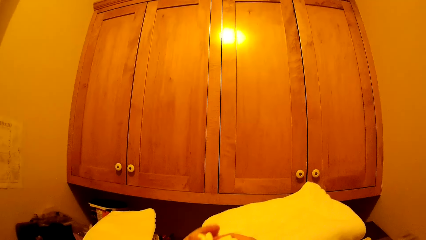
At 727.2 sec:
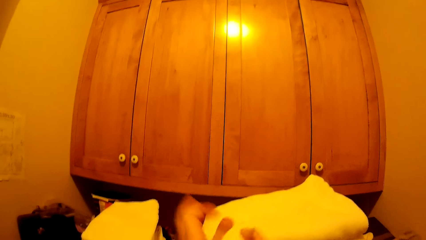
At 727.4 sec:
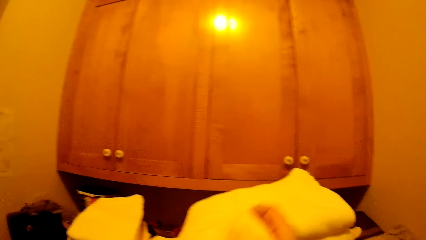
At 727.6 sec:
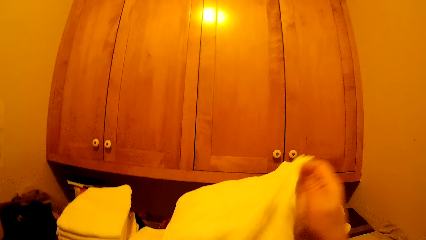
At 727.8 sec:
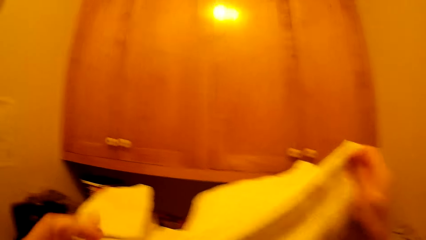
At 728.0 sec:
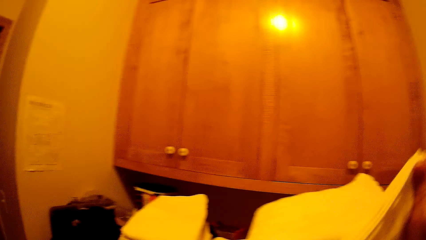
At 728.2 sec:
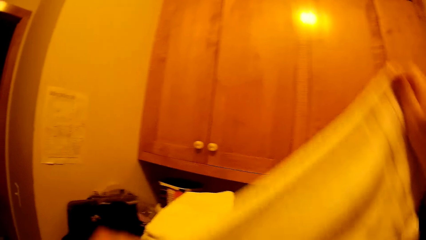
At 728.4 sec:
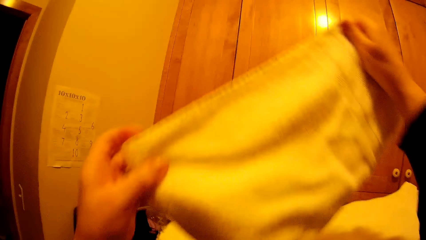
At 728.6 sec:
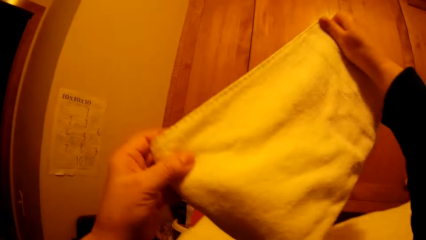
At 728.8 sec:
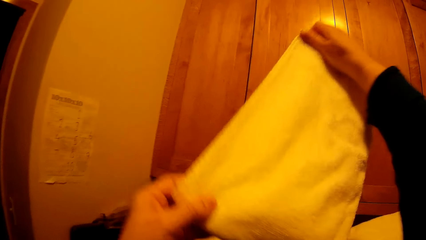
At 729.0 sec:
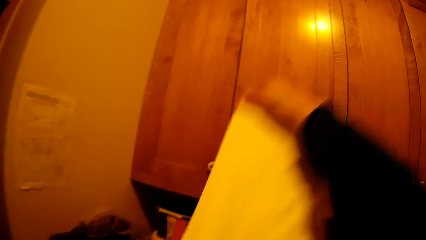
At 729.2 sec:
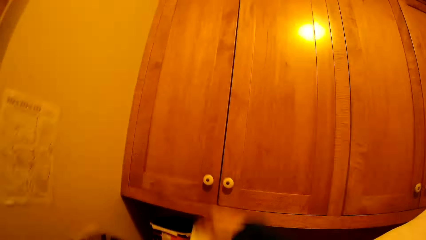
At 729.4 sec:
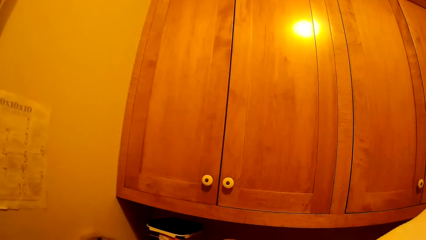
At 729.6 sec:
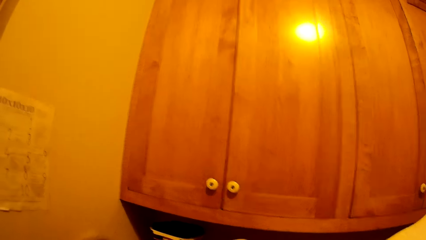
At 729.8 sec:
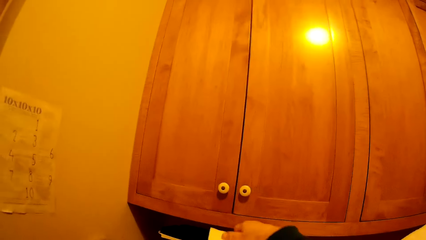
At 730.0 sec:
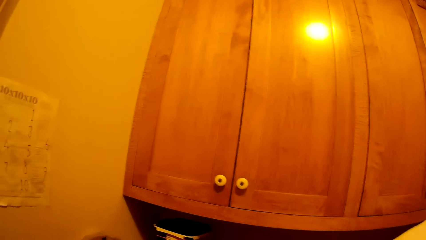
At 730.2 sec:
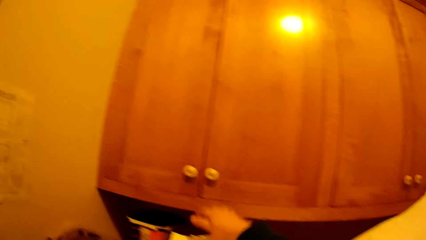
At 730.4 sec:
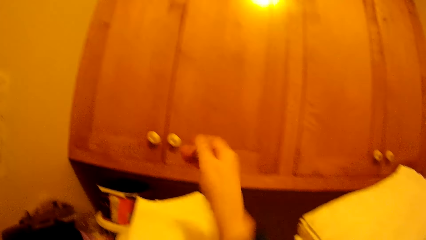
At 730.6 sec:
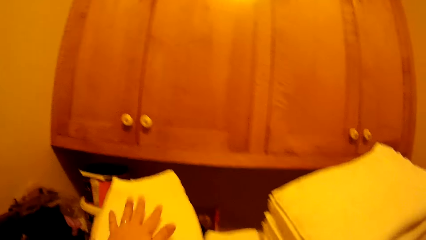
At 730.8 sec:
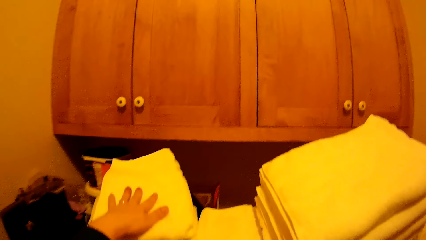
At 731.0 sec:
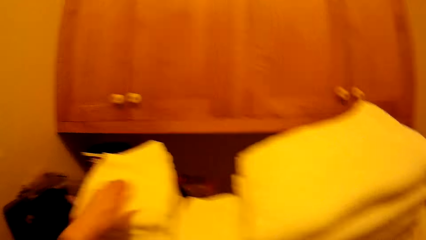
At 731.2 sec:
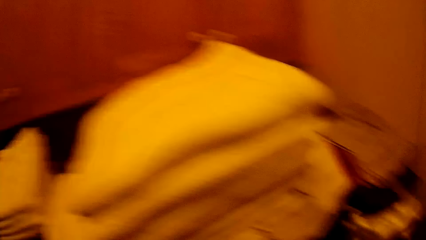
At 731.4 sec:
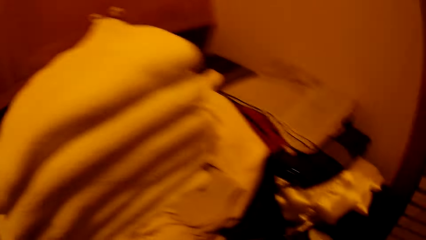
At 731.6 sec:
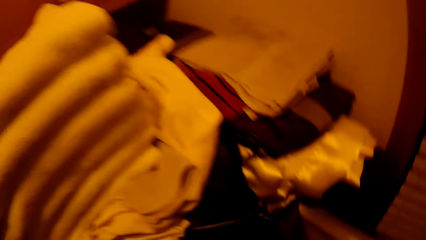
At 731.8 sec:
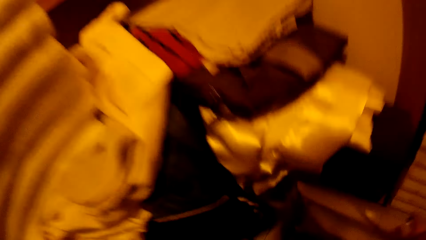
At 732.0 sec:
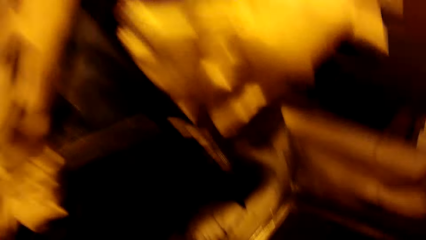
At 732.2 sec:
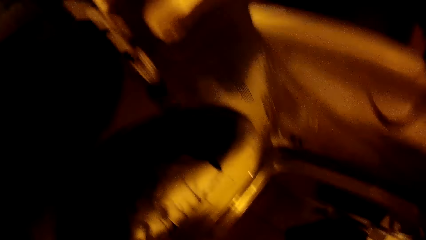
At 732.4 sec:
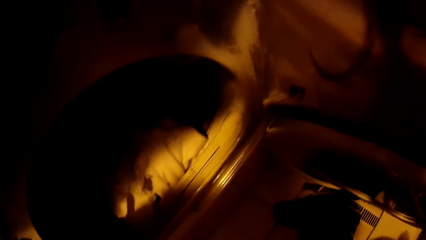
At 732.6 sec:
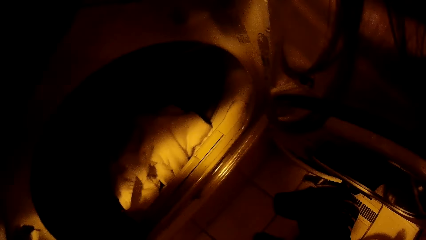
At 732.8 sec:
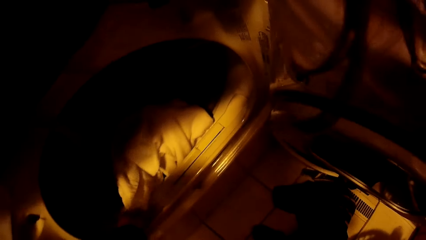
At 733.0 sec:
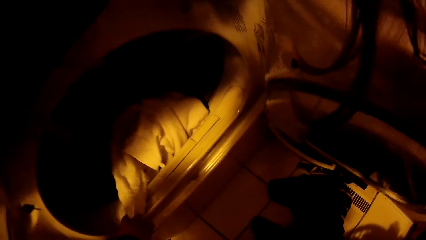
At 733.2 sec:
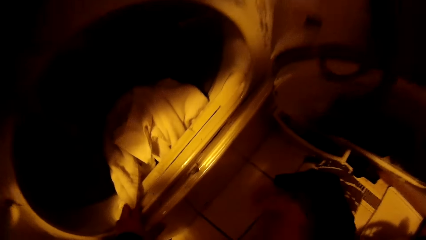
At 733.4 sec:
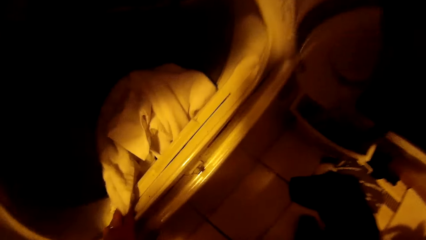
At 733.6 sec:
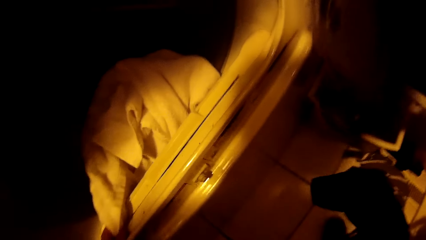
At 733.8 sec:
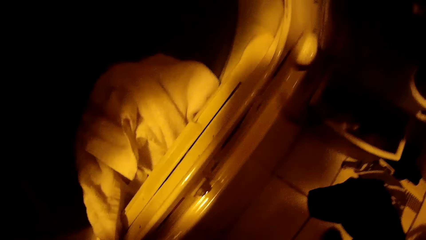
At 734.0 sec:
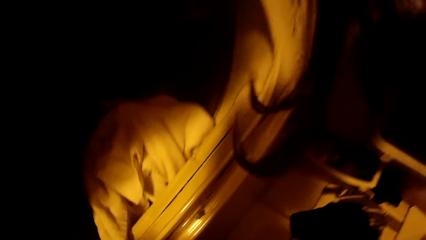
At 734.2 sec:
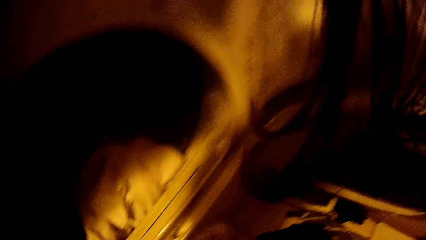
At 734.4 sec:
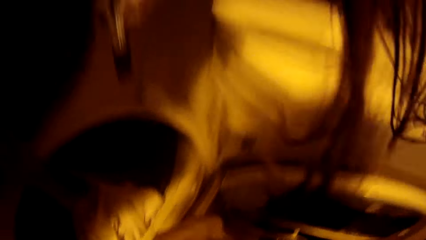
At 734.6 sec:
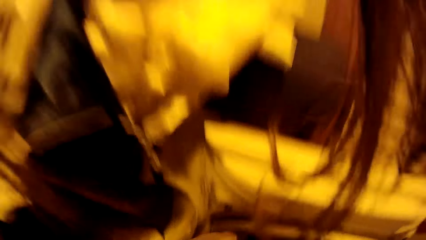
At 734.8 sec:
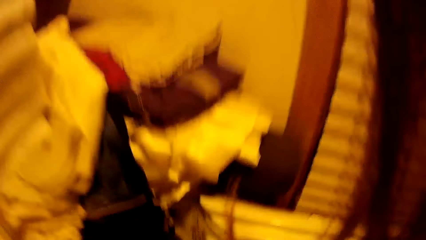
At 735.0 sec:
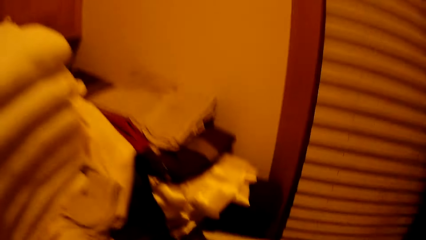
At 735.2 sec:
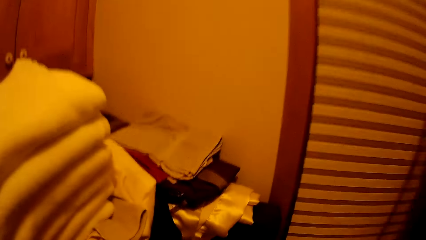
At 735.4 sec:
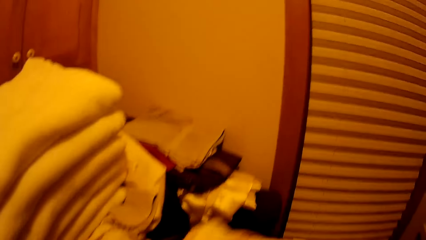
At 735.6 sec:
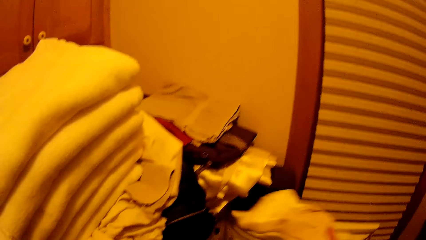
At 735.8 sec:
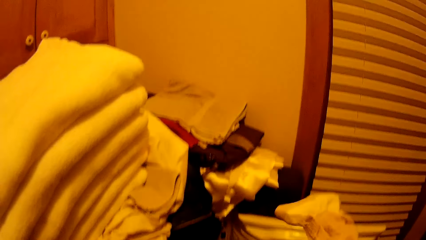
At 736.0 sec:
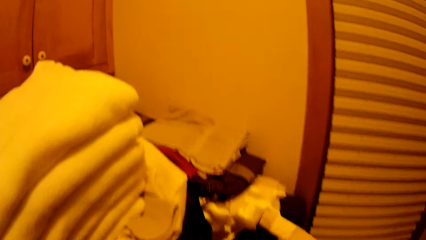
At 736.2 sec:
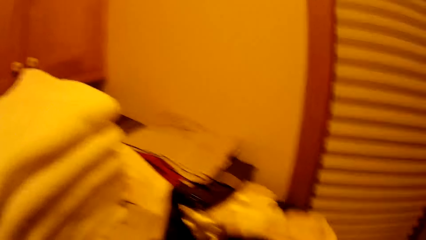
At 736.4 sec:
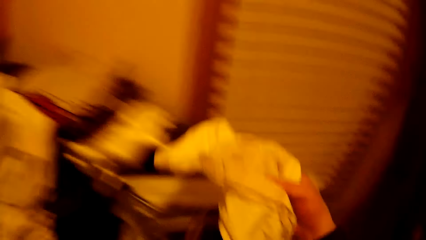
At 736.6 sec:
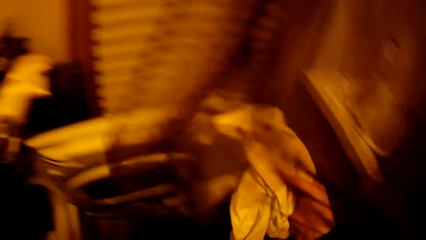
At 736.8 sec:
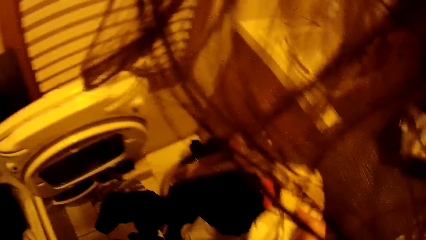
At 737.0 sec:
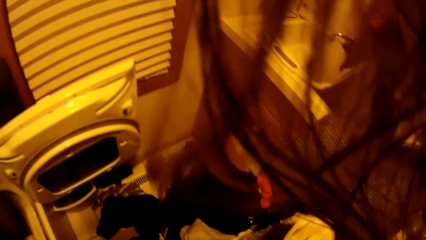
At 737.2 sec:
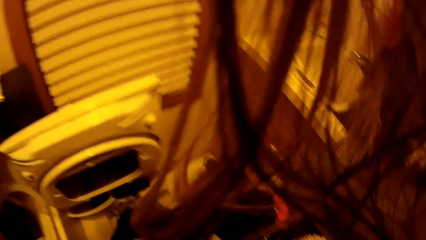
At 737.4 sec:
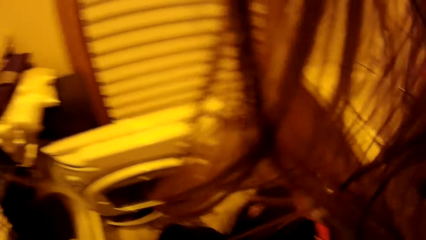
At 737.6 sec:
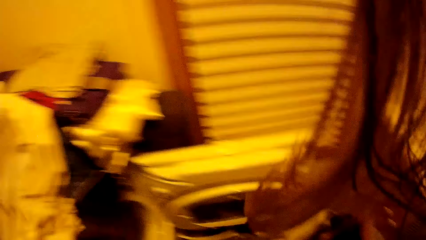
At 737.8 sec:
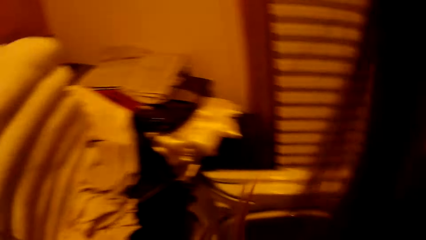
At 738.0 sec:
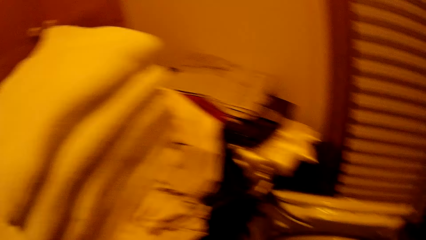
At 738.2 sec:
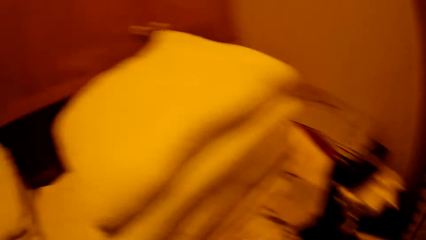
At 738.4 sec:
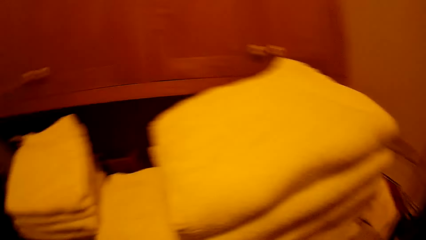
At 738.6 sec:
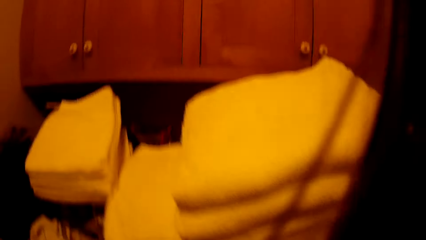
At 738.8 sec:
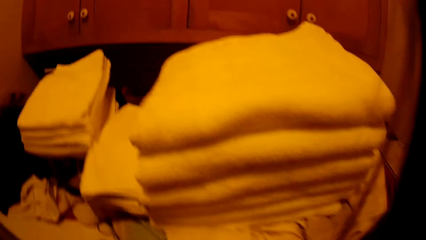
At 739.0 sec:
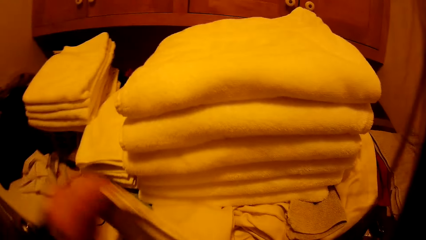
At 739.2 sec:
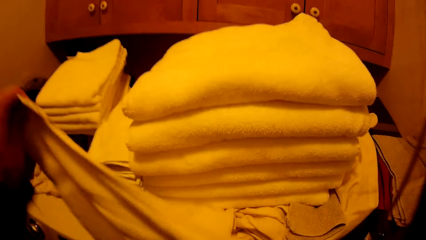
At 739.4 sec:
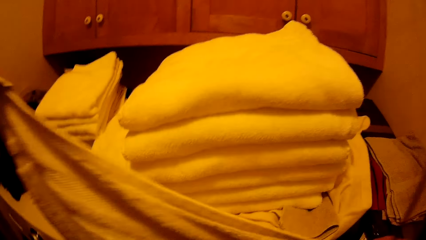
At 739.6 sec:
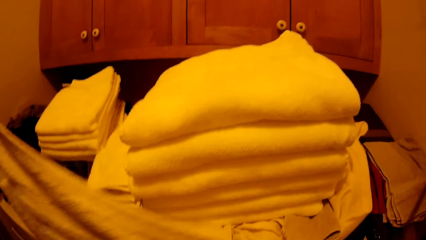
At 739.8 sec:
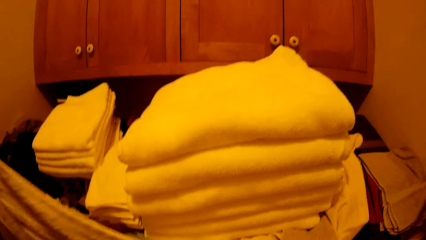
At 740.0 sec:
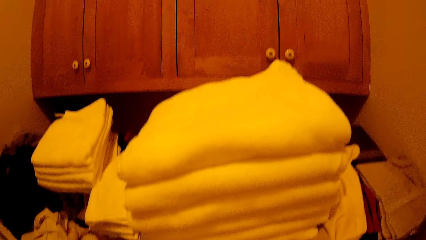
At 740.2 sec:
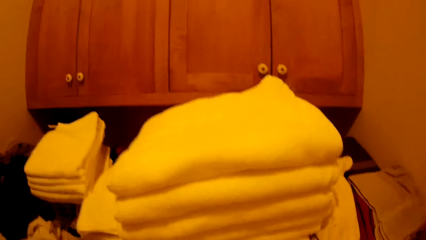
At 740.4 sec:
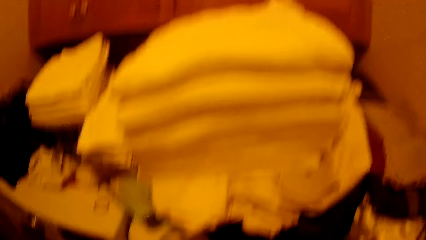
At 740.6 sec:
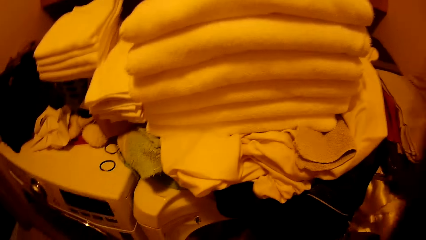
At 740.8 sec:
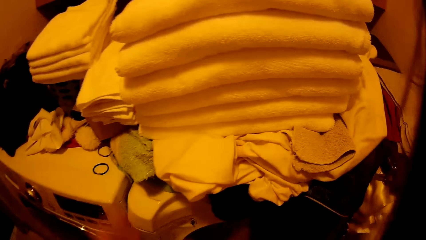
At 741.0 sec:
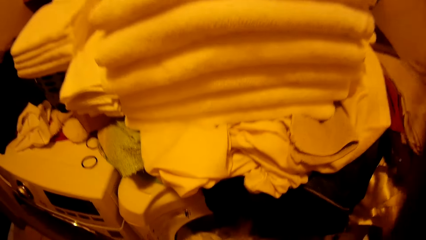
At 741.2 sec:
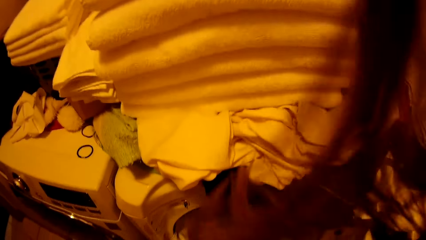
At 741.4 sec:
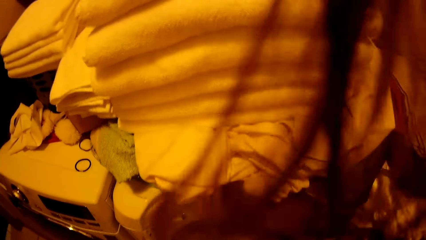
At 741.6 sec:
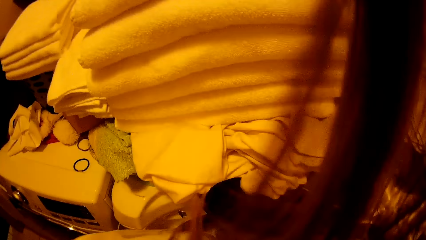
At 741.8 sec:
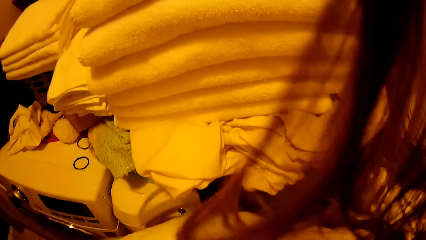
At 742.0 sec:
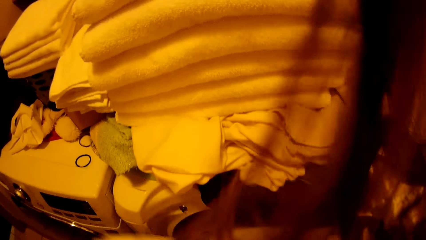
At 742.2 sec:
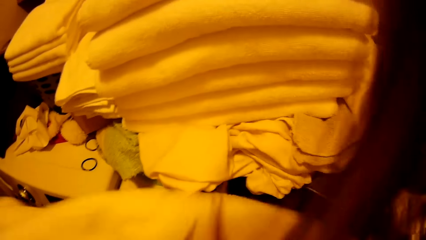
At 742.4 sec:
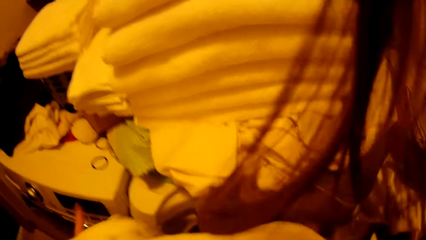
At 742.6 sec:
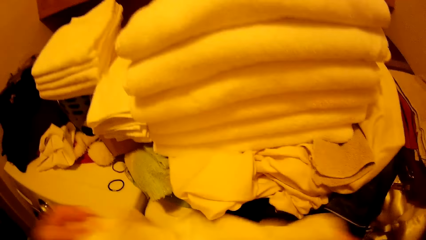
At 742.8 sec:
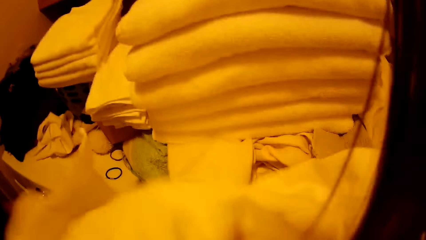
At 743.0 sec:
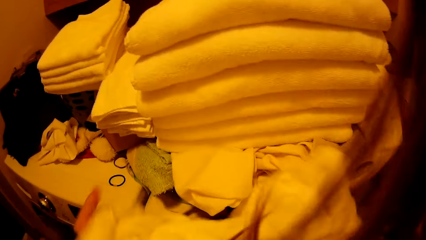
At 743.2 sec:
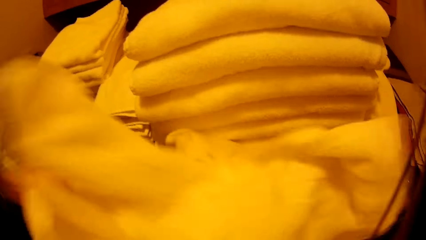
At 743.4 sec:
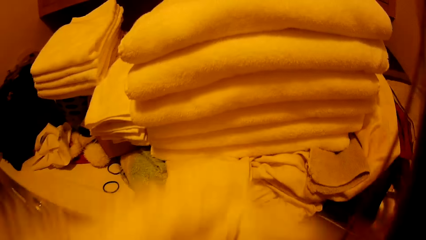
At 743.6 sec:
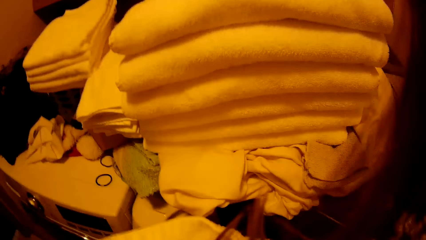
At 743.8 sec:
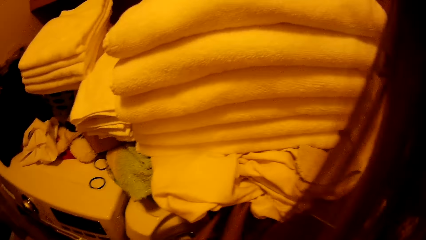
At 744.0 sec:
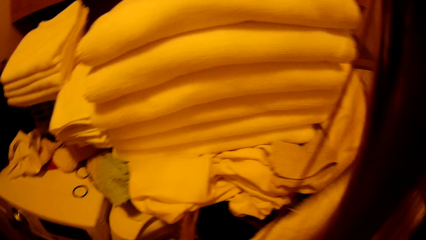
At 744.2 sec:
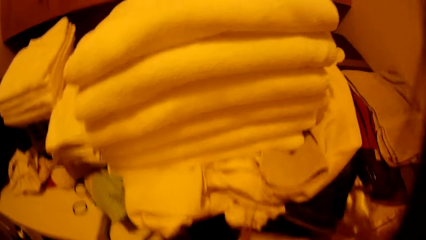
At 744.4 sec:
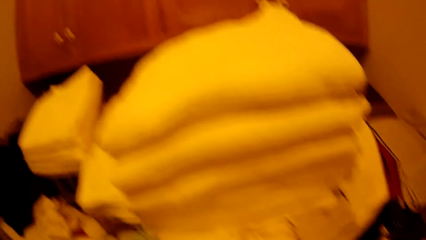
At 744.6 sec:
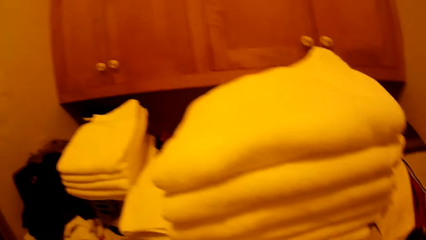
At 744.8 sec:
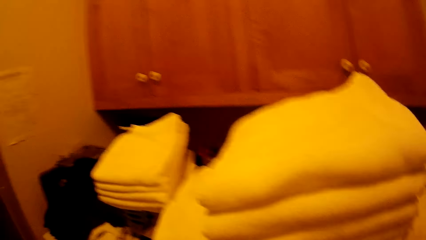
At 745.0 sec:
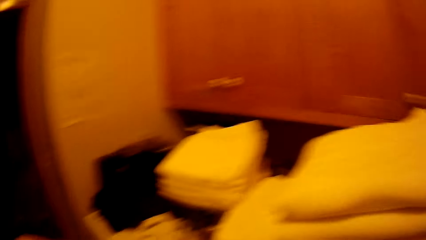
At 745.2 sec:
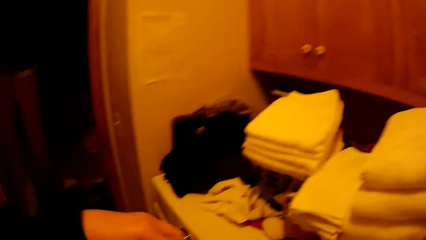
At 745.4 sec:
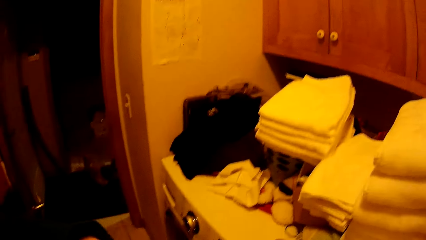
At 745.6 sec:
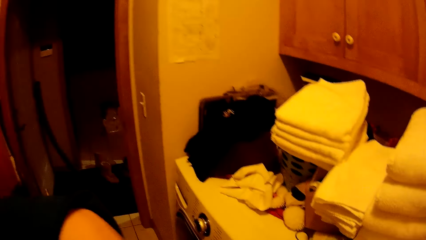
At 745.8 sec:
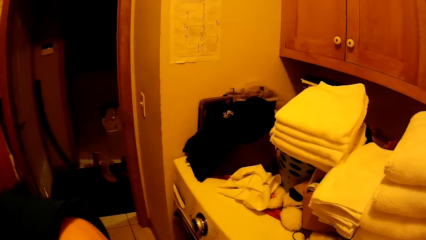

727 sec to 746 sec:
The camera wearer takes a towel from the washing machine. He holds clothes with his right hand. He folds the towel with both hands.
